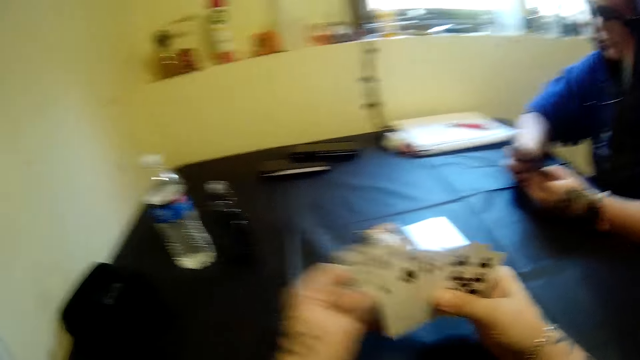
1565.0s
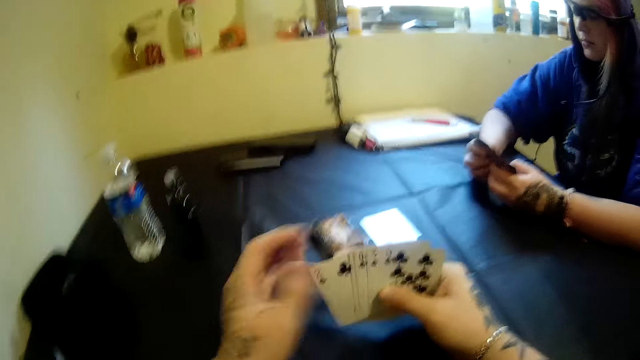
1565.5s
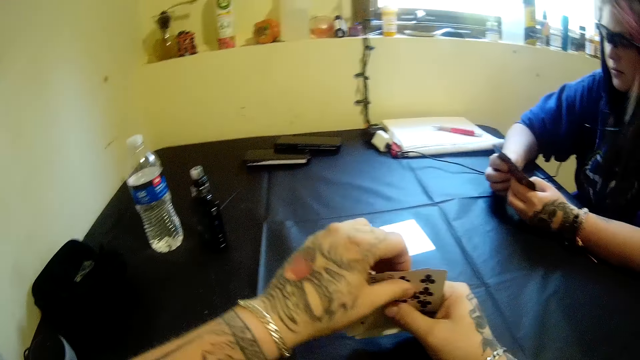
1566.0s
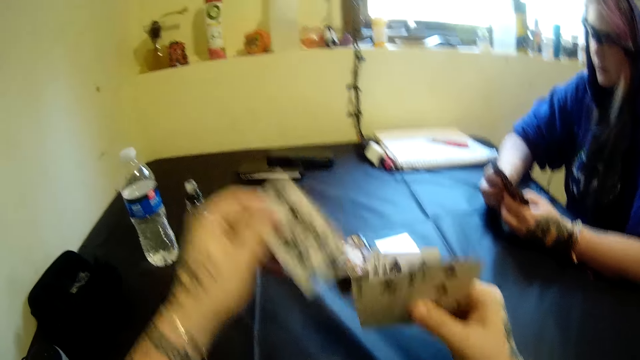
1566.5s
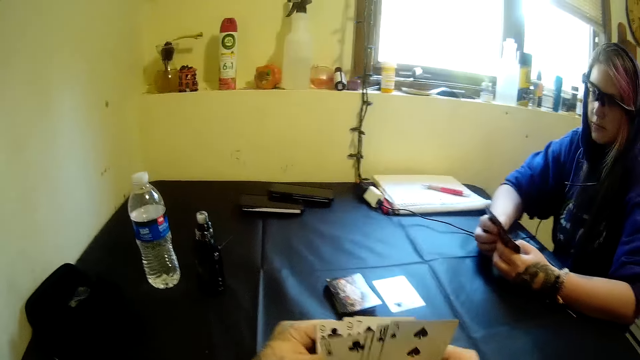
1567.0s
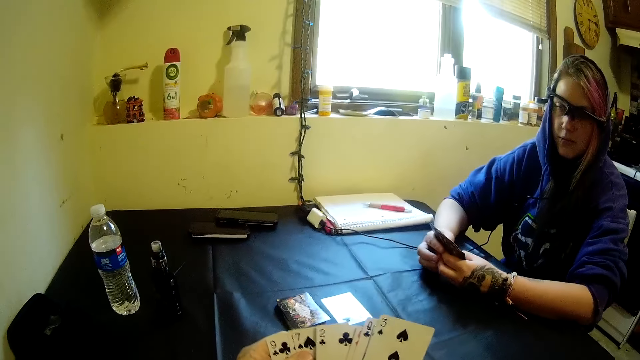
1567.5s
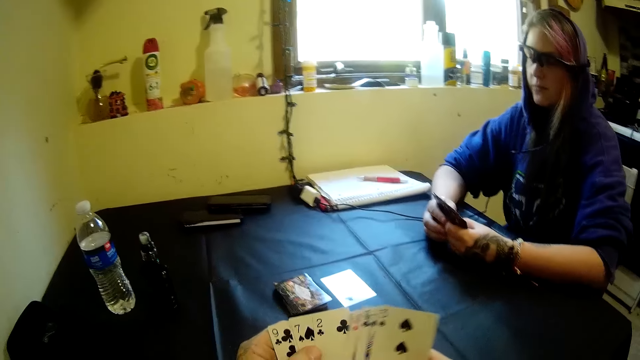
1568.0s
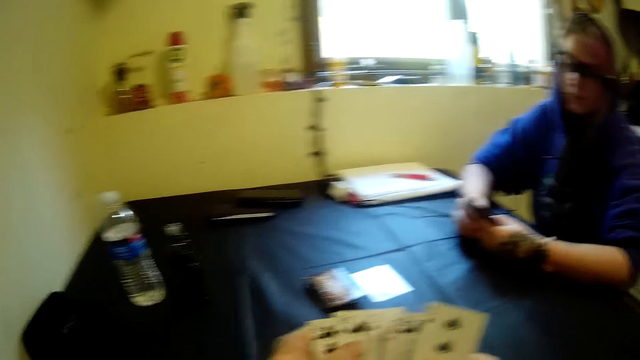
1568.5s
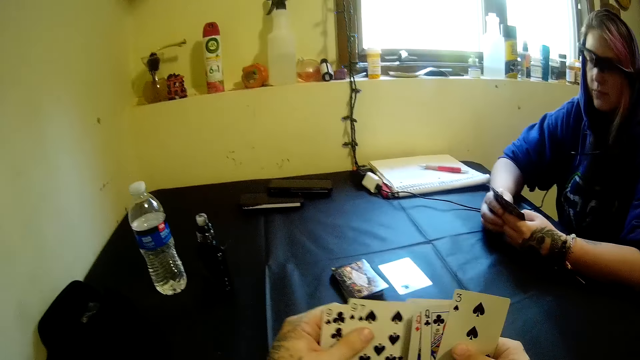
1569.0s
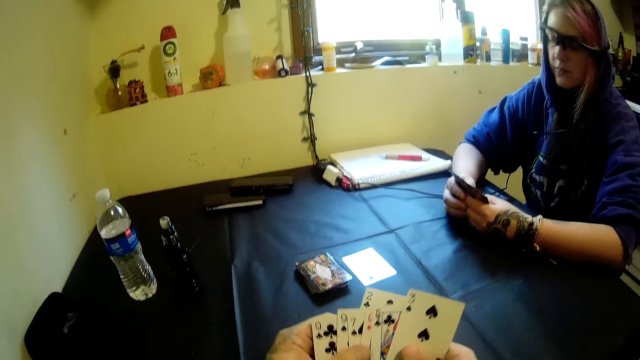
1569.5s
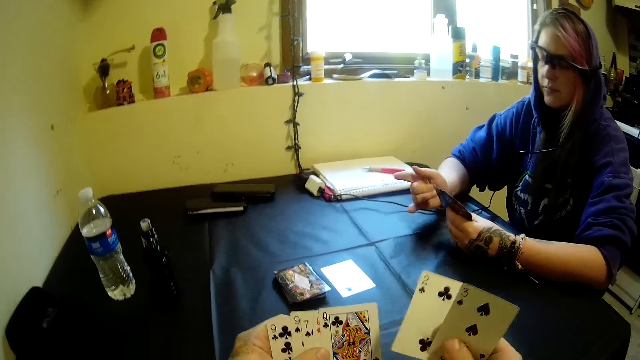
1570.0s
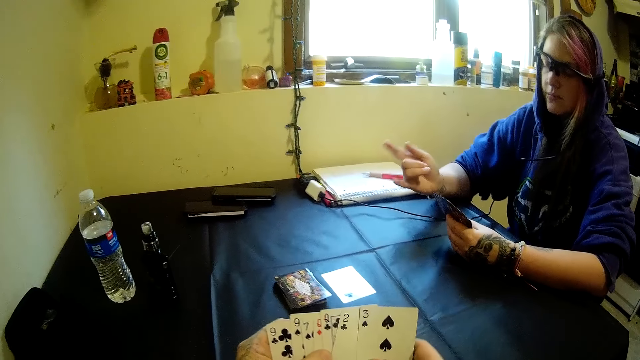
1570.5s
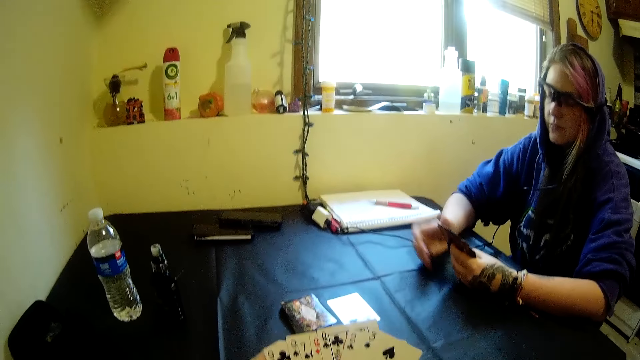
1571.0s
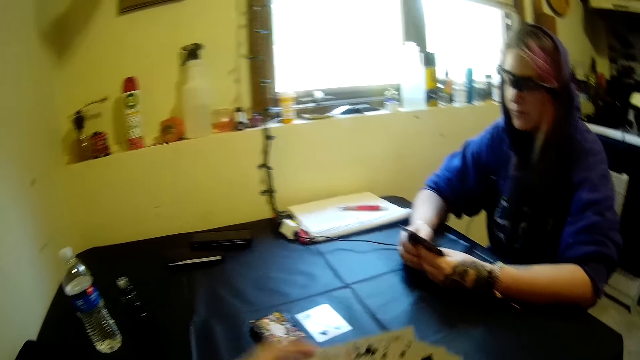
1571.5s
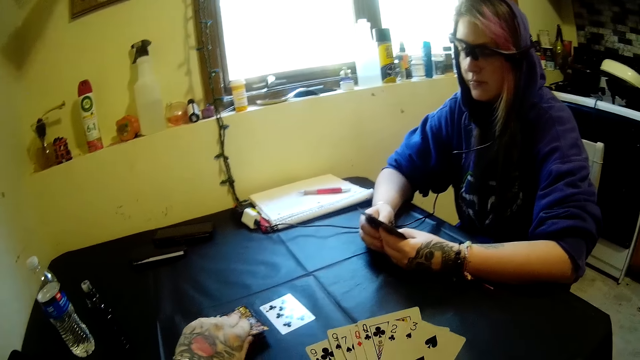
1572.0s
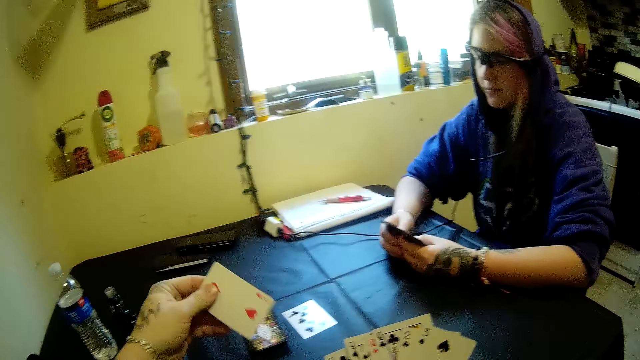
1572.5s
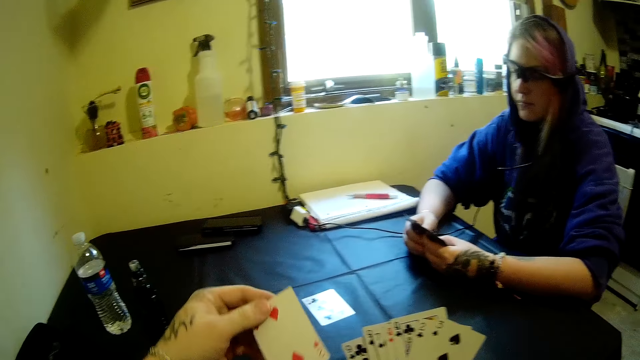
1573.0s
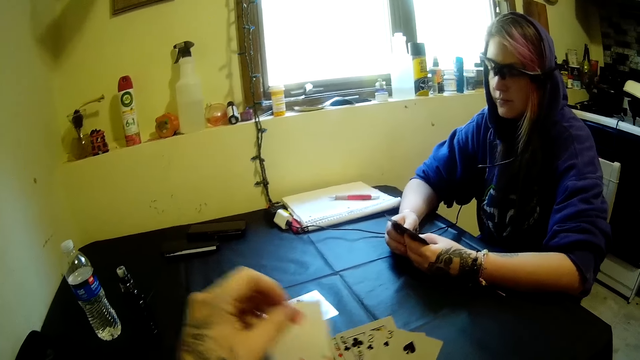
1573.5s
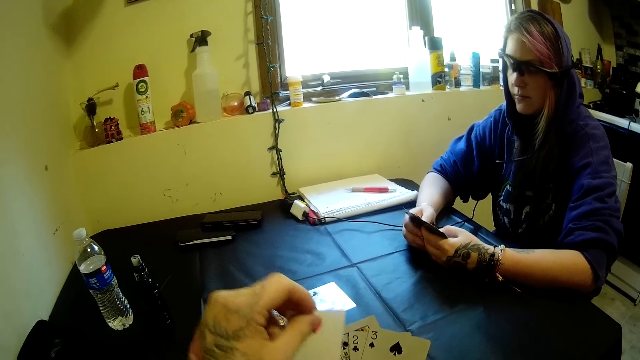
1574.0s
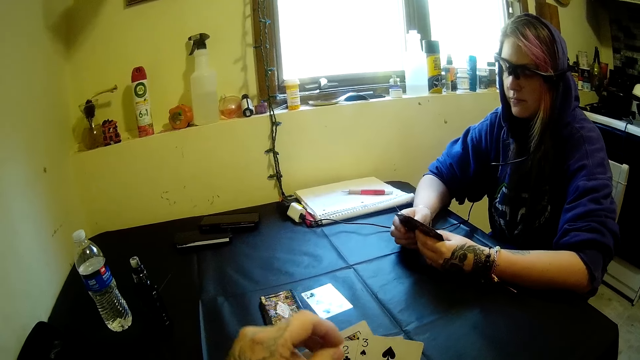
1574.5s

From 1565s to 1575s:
The camera wearer rearranges the cards. He plays poker. He picks another card from the stack of cards on the table with his left hand.

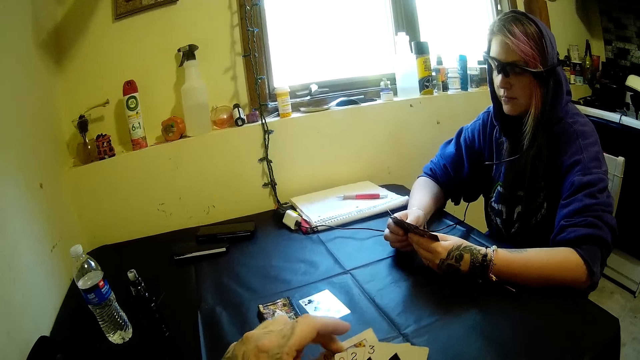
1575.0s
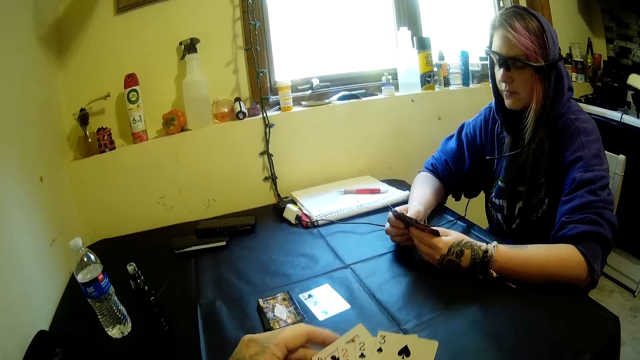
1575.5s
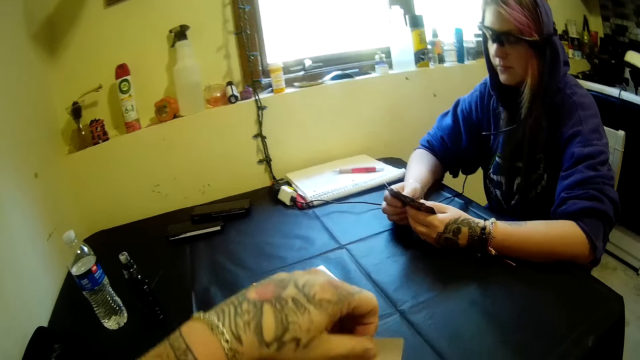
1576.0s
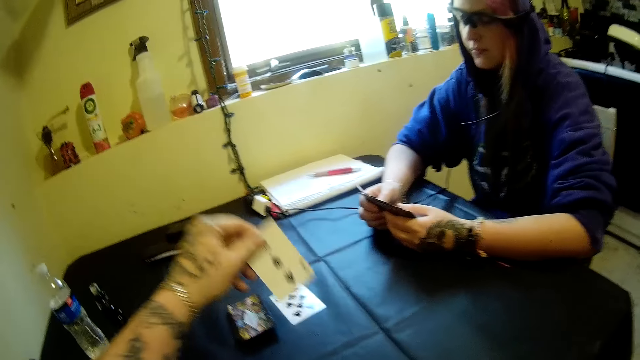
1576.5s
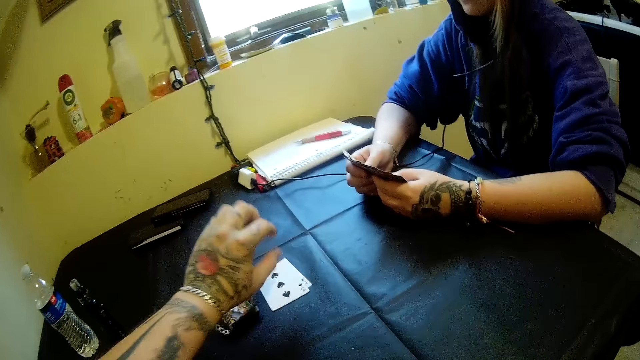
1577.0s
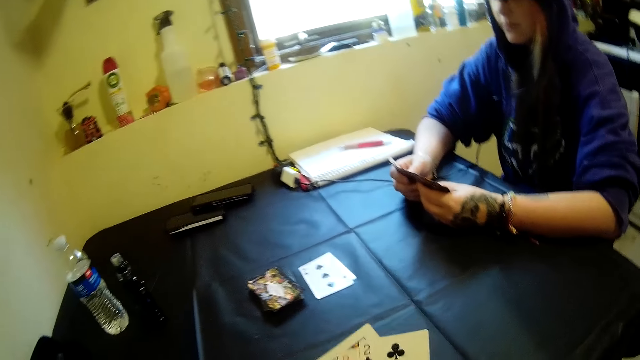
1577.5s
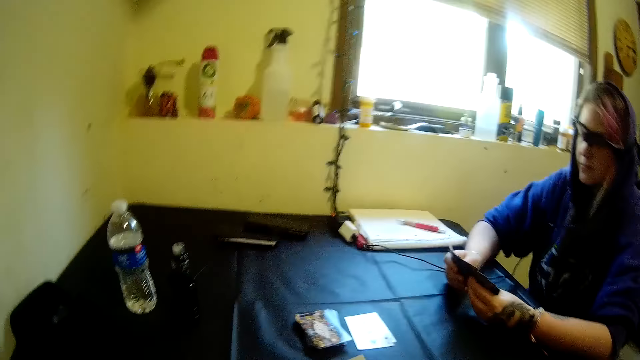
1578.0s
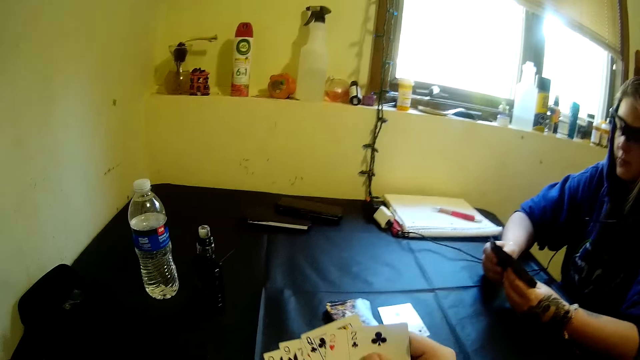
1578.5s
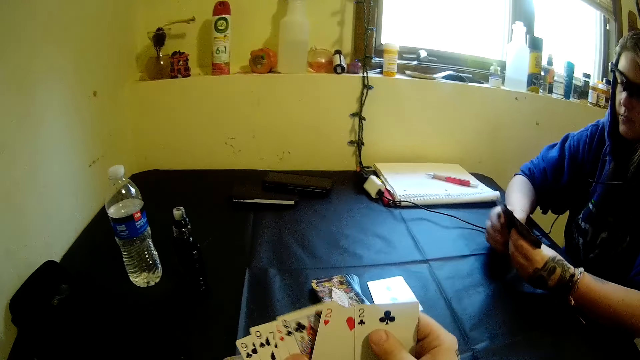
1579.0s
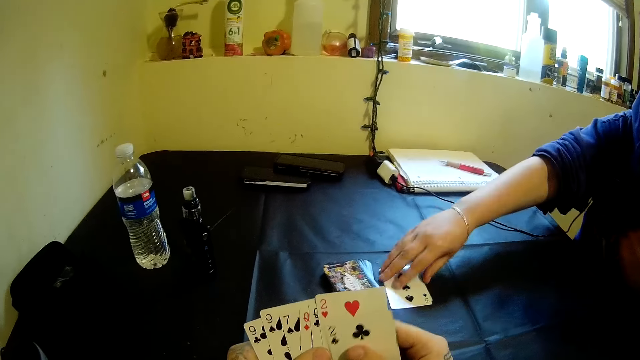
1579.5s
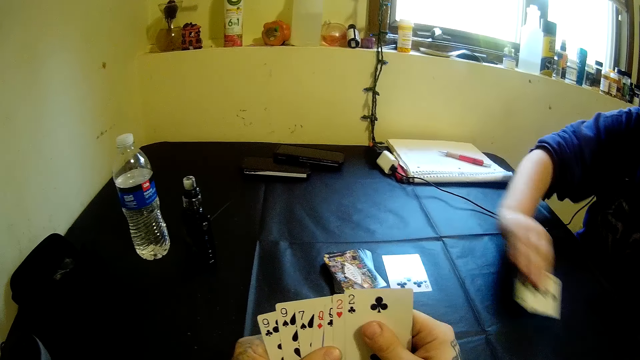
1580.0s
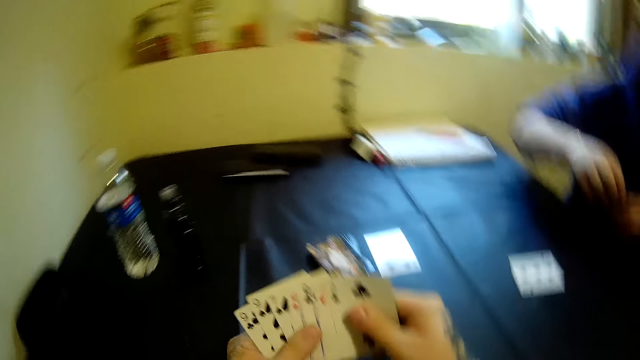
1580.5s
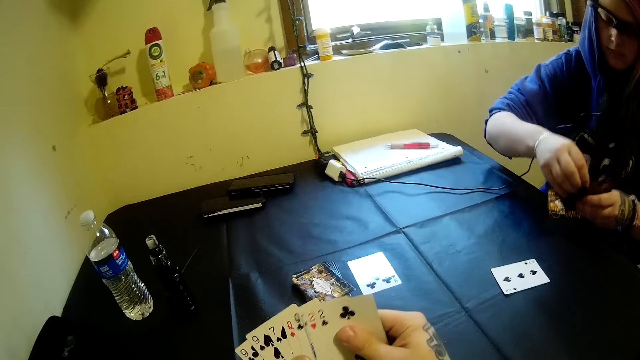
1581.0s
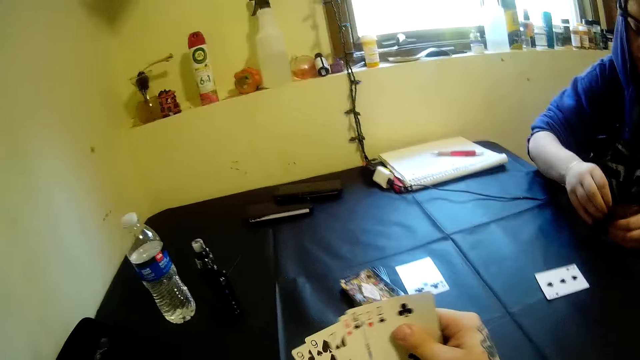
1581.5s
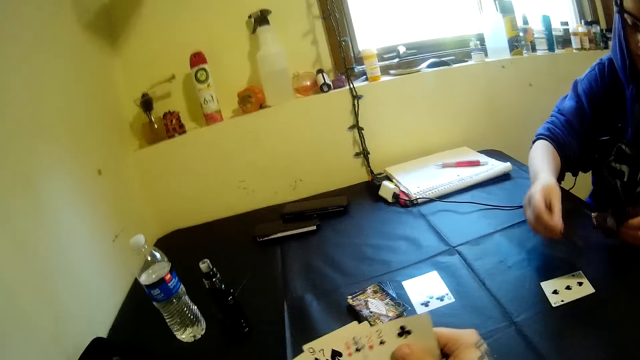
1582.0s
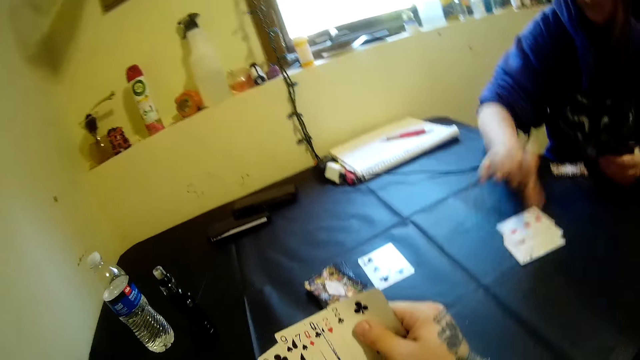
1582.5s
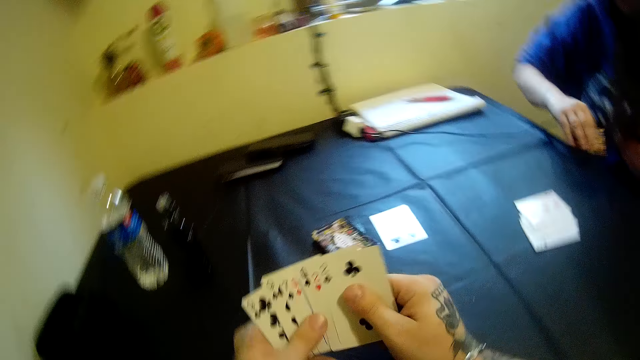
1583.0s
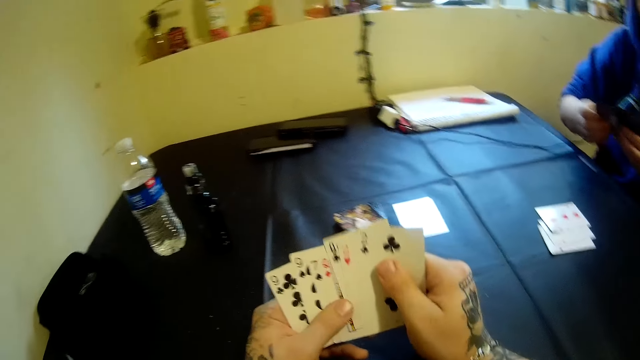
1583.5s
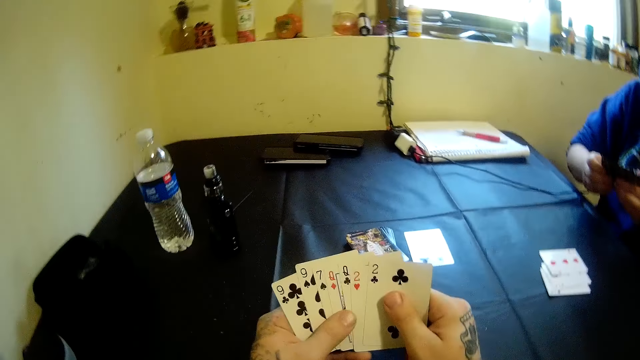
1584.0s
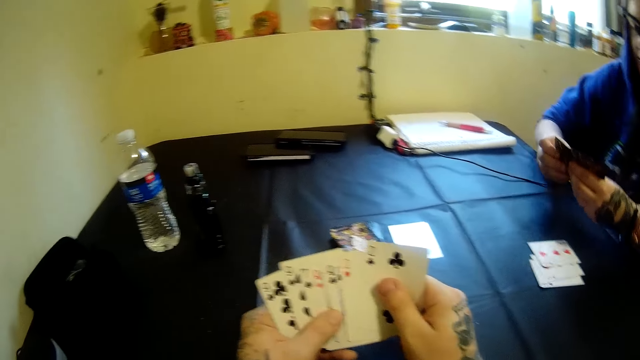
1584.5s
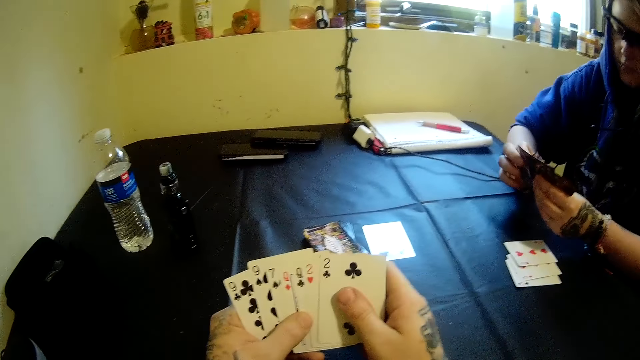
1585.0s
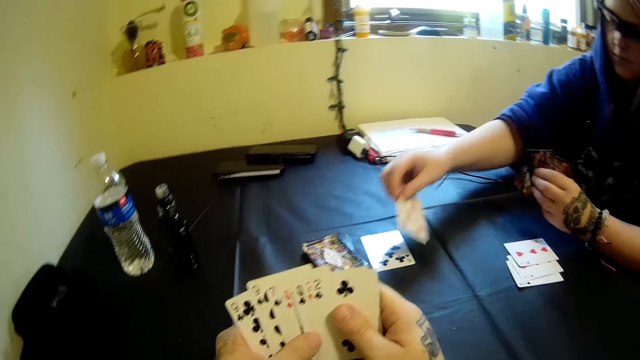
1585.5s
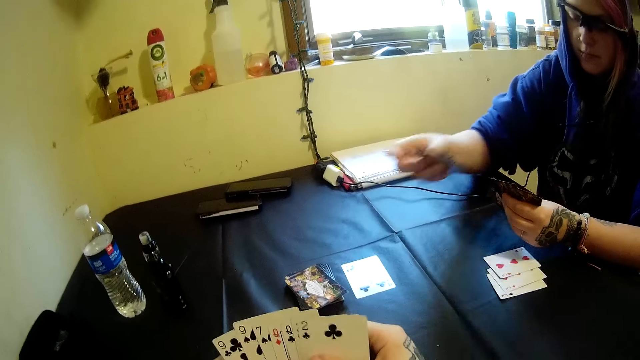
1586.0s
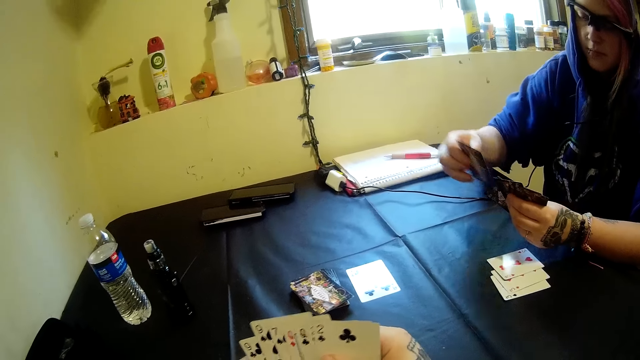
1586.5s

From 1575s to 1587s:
The camera wearer drops a card on the table with his left hand. The woman moves cards on the table with her right hand. The woman drops cards on the table with her right hand. The woman picks a card from the table with her right hand.
